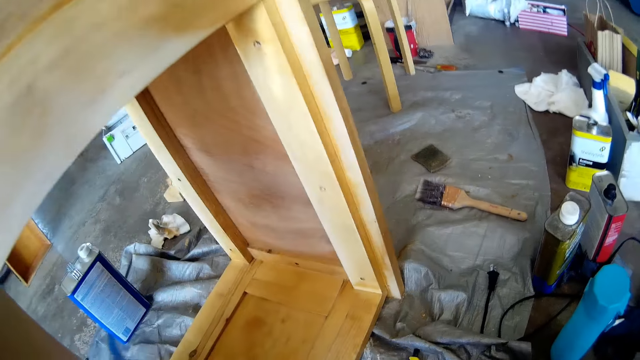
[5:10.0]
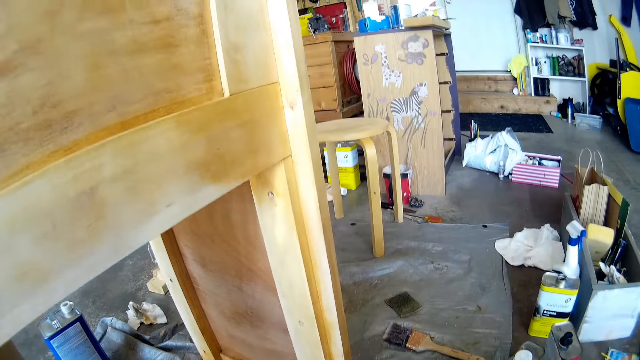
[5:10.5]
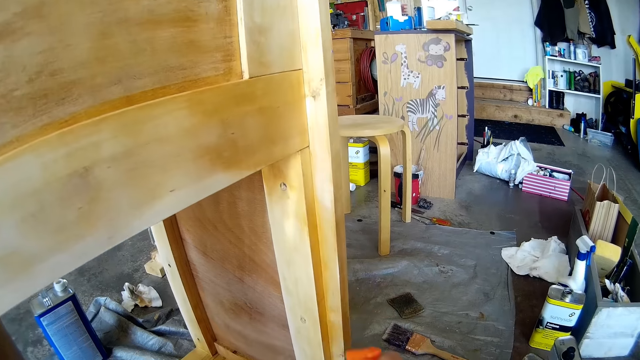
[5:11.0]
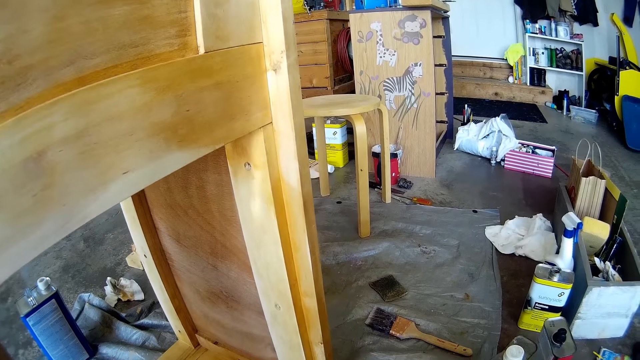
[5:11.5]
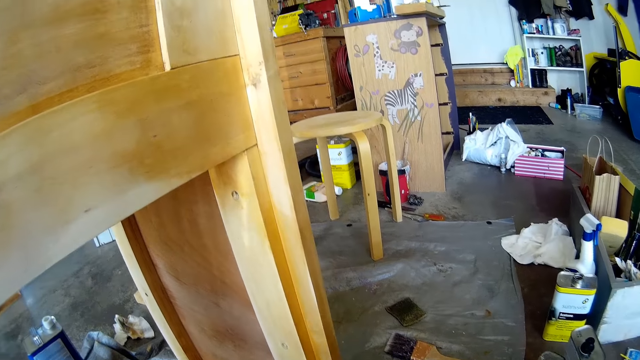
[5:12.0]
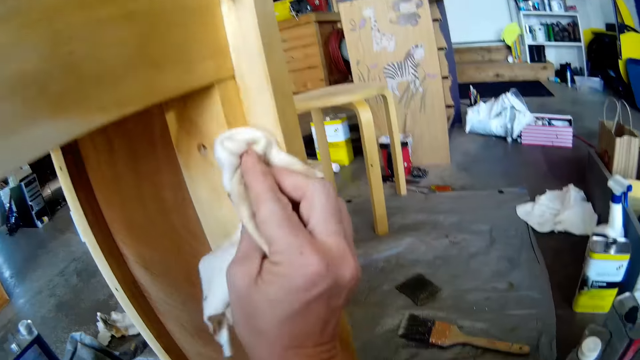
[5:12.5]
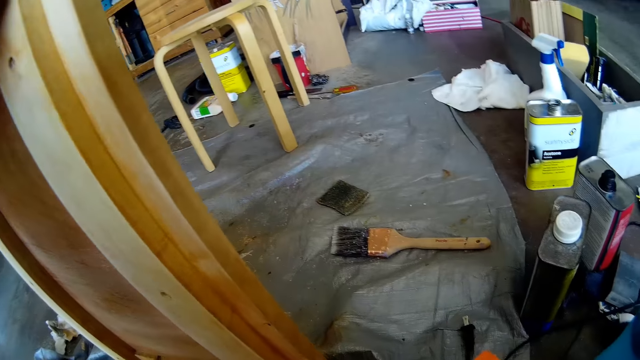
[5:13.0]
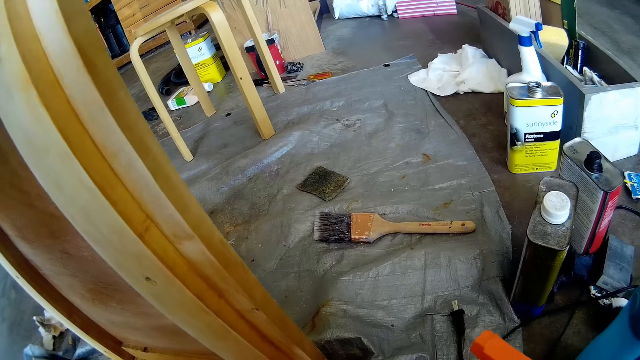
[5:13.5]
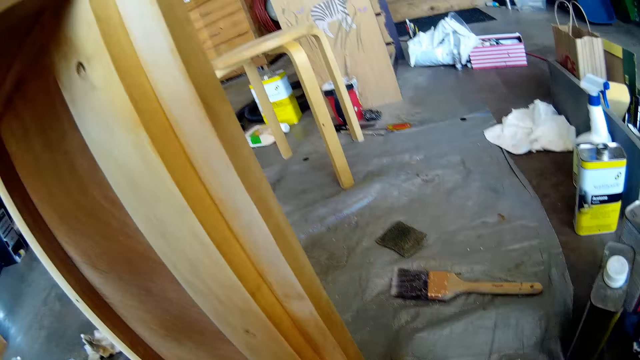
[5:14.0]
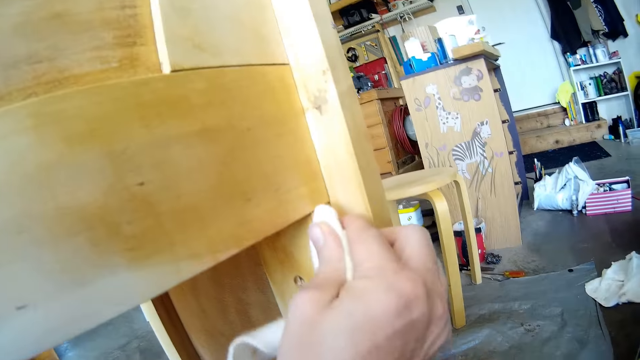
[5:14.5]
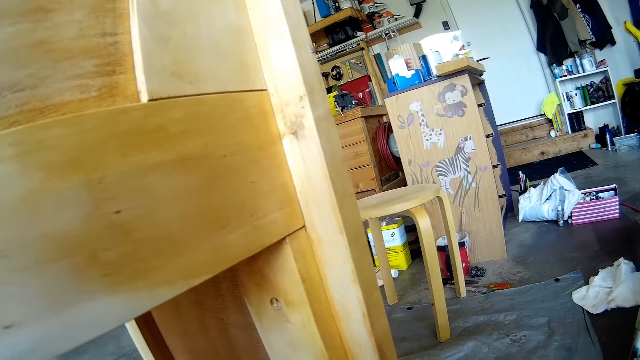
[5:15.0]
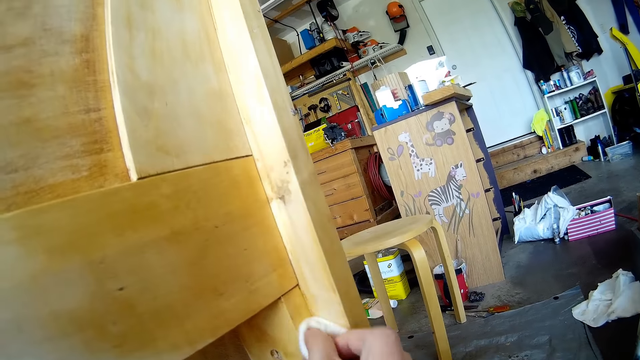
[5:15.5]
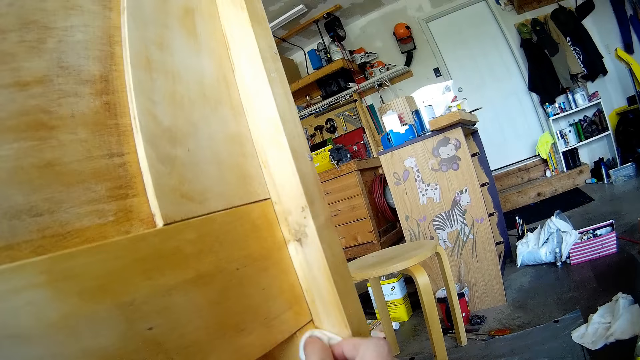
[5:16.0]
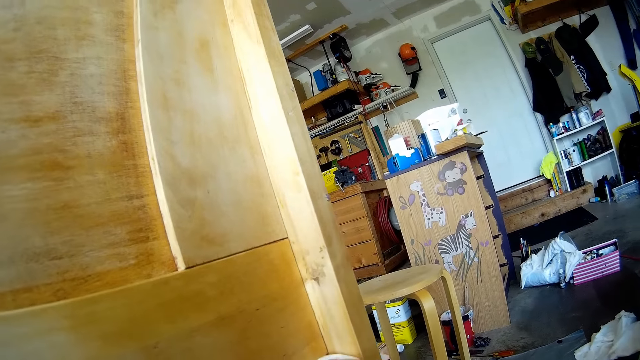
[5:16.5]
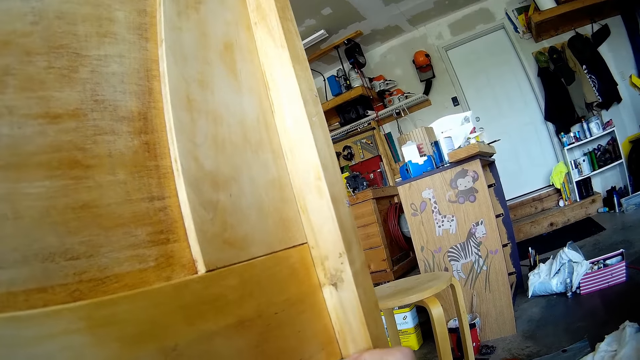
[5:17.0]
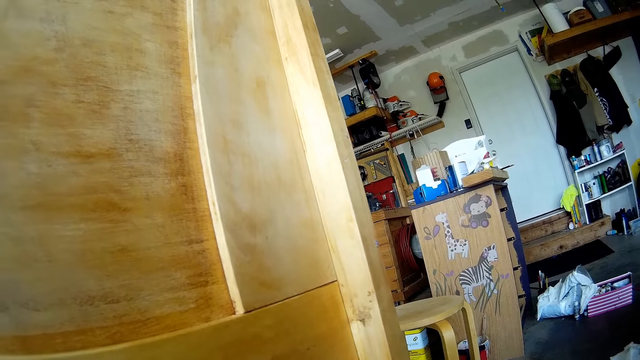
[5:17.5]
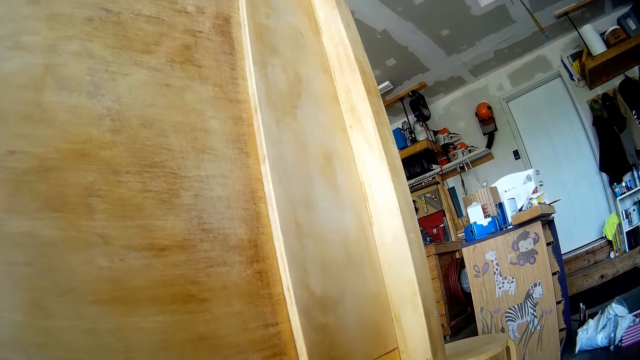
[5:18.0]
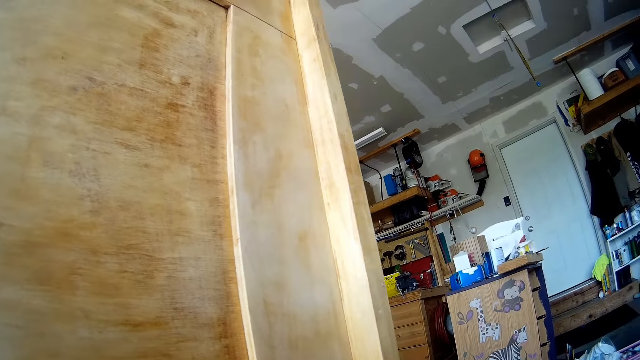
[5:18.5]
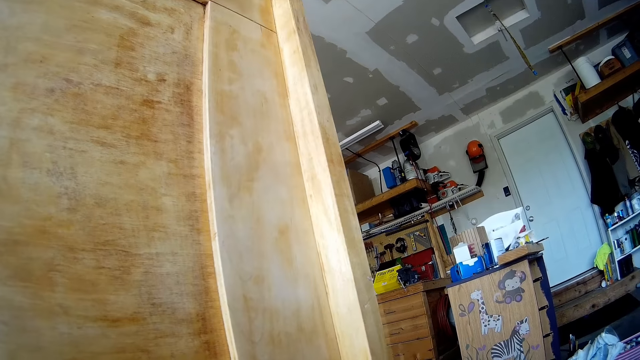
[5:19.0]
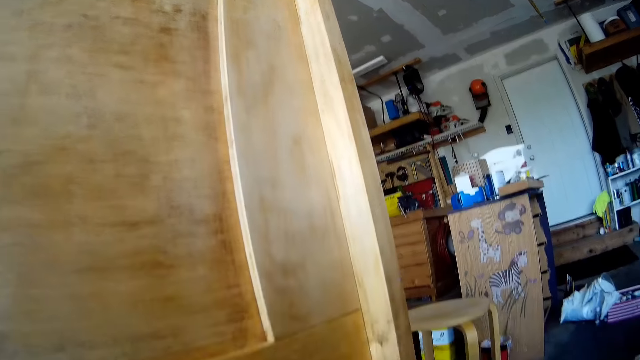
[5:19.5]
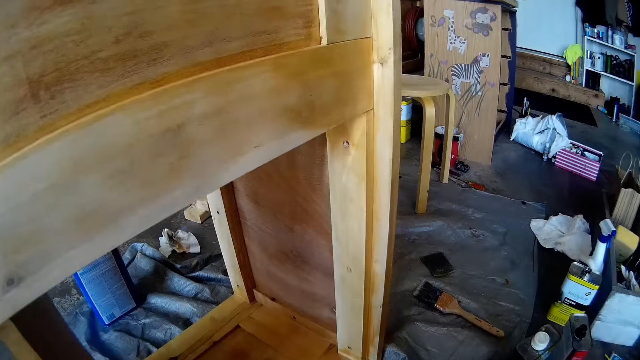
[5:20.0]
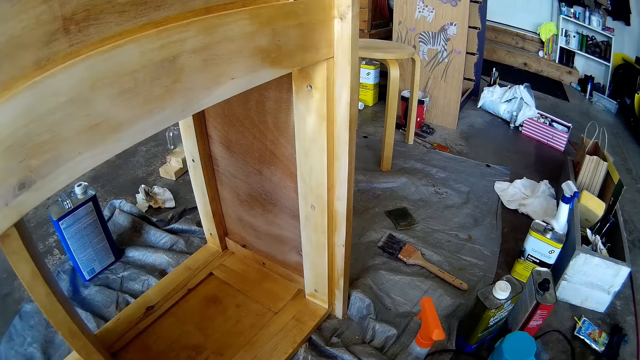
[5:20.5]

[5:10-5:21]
The camera wearer sprays water or furniture cleaner on the furniture with a spray bottle. They wipe the furniture with a wiping cloth. They wipe the furniture with a towel again. They look around.

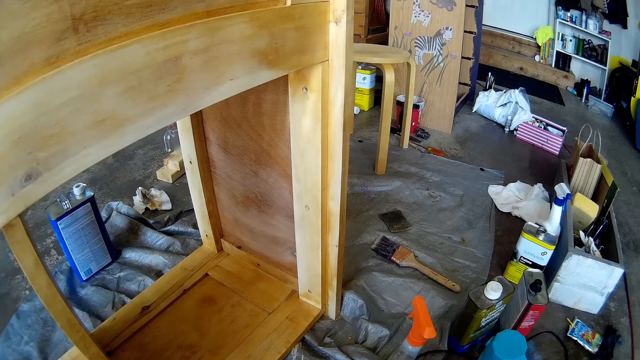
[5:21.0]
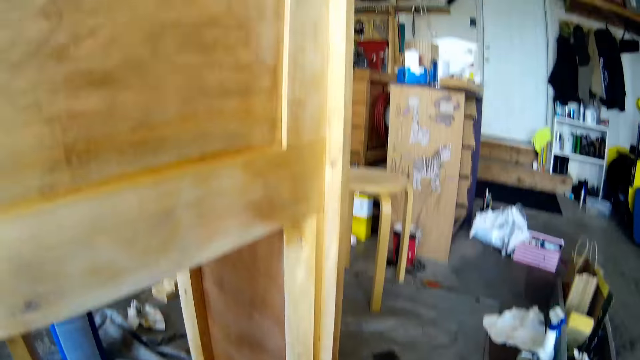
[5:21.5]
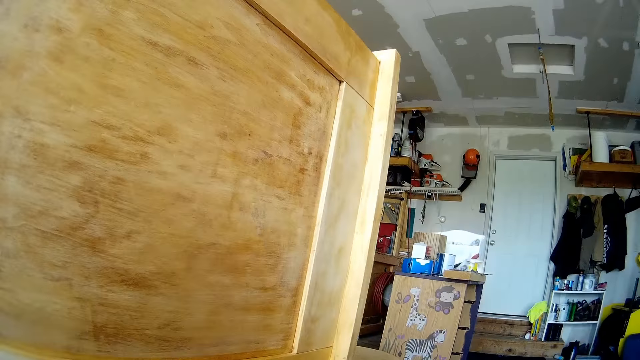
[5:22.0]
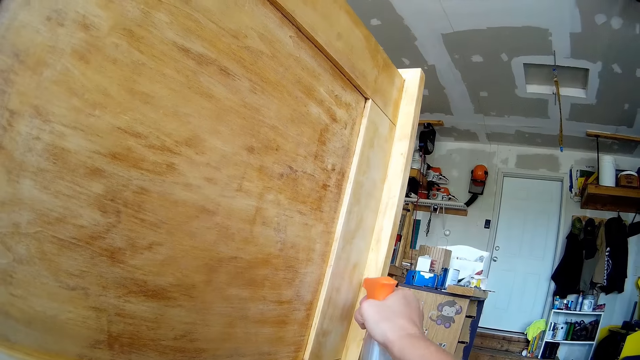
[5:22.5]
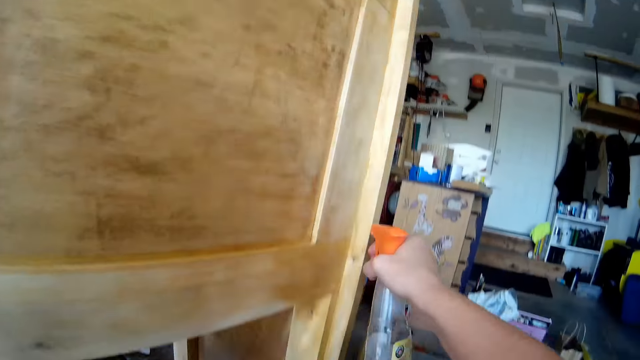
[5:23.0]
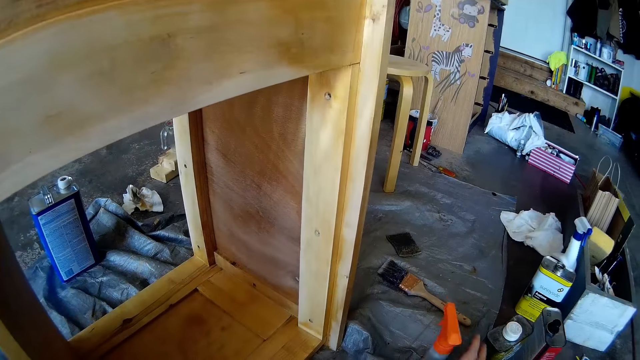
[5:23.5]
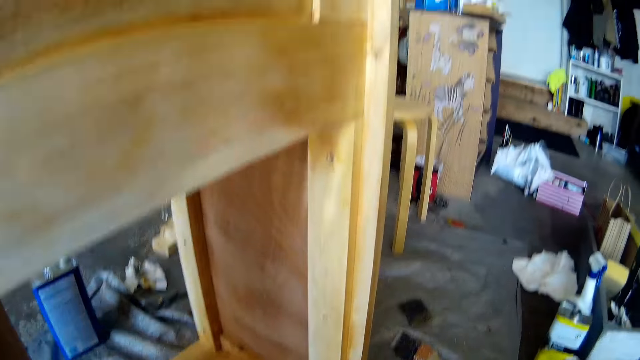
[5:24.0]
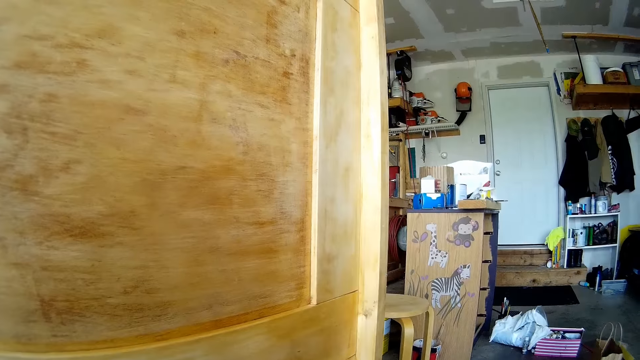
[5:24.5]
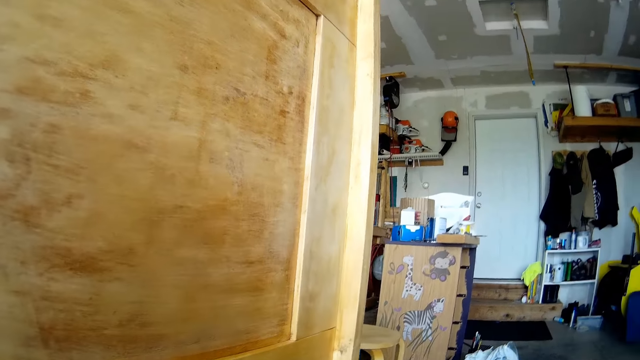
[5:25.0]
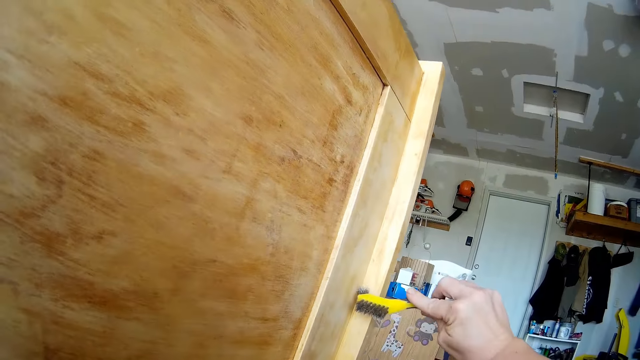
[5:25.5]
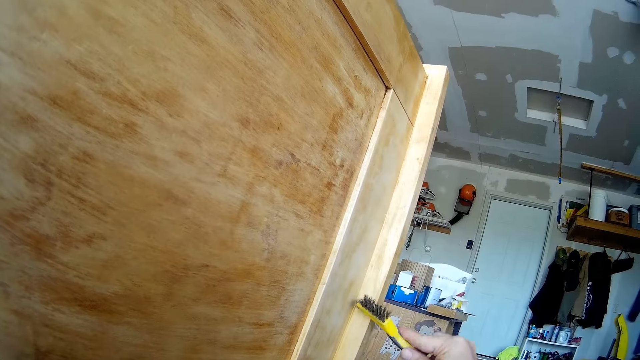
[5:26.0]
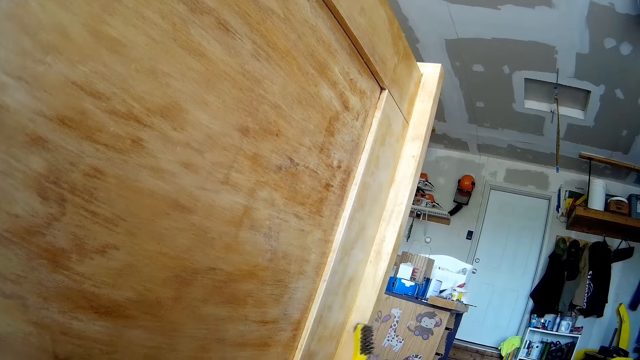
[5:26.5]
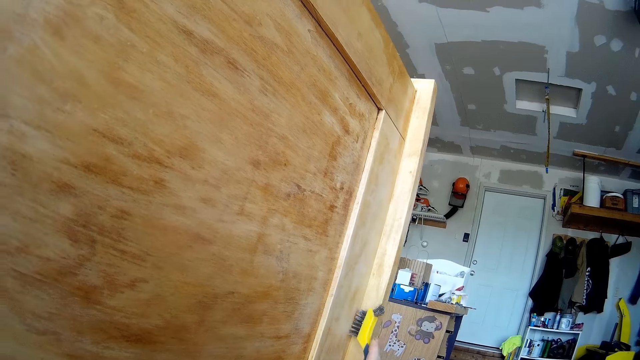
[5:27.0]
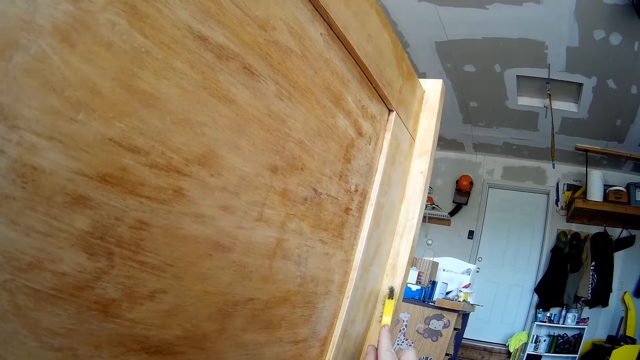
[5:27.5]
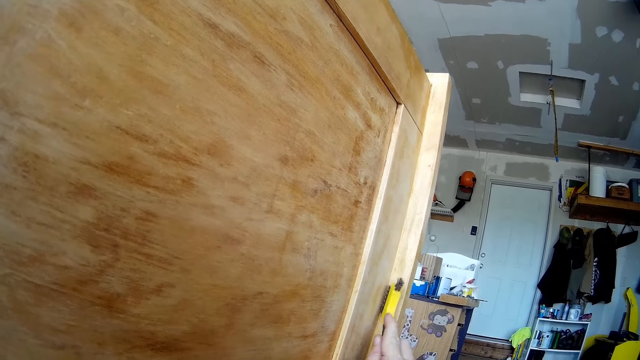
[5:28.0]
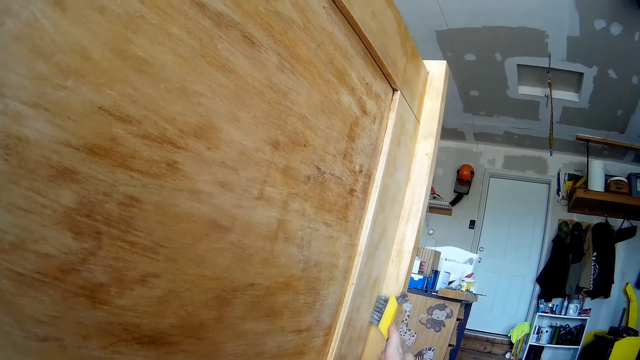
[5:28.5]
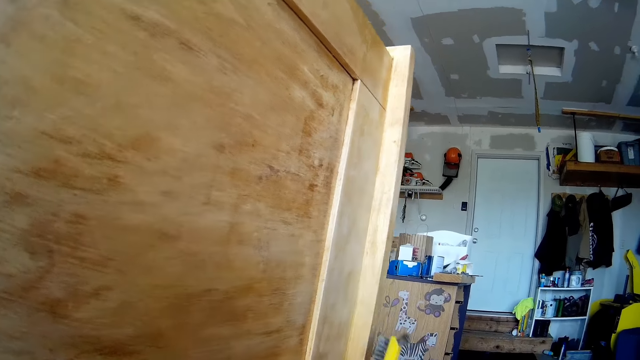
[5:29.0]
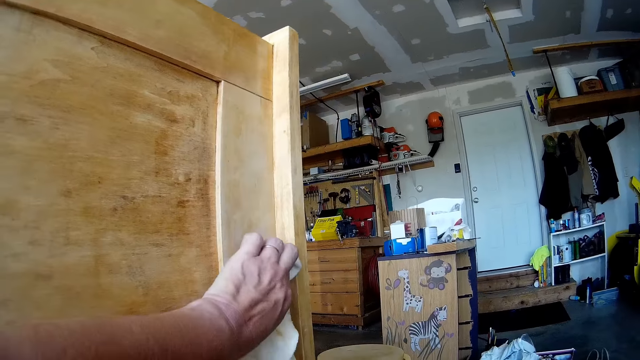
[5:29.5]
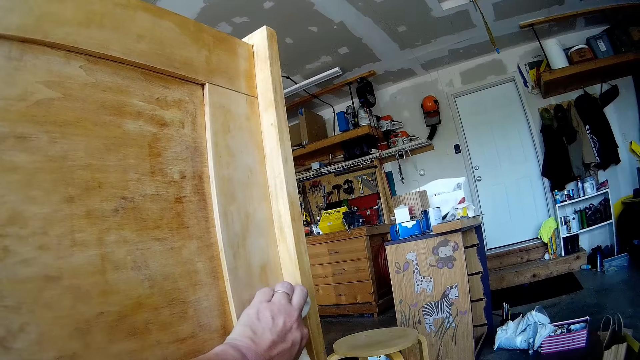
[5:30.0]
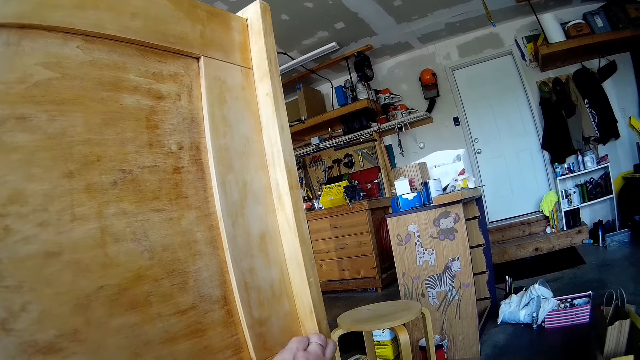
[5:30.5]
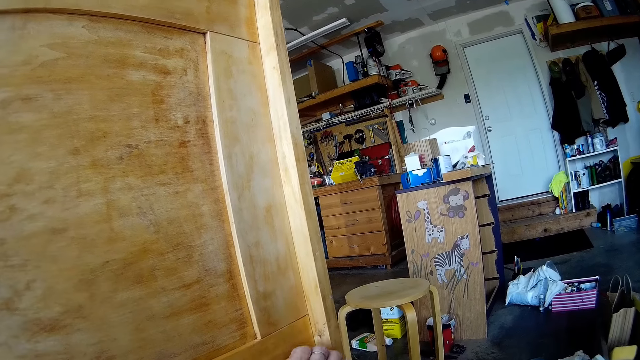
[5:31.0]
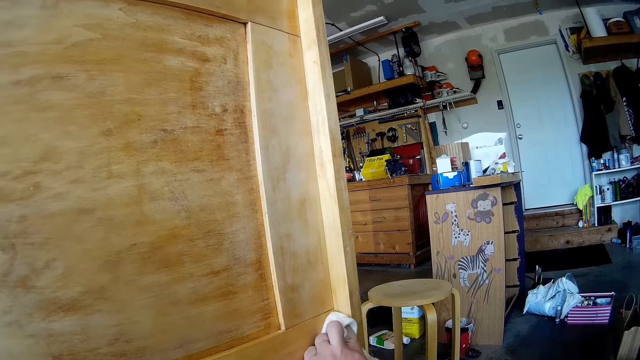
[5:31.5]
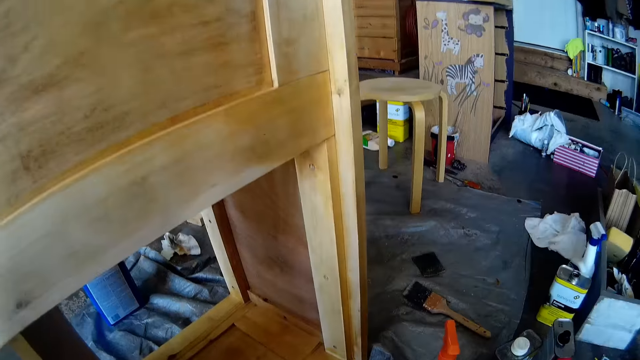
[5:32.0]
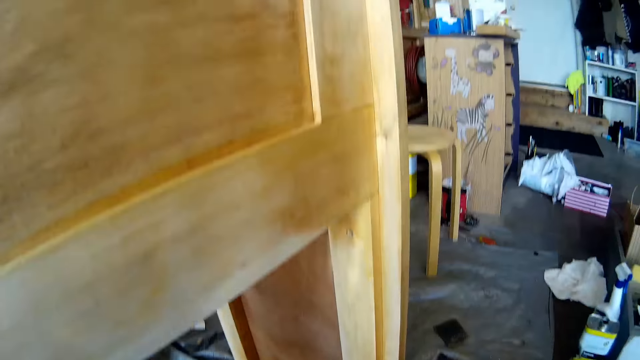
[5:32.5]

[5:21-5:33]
The camera wearer picks up a spray bottle on the floor. They spray the furniture with furniture cleaner with the spray bottle. They put down the spray bottle. They clean the furniture with a wire brush. They wipe the furniture with the wiping cloth.
